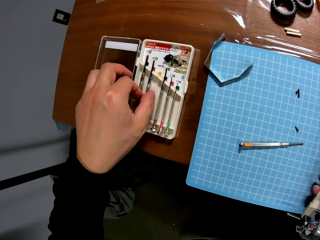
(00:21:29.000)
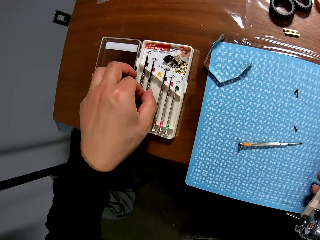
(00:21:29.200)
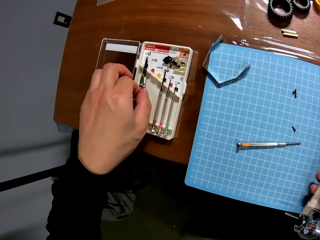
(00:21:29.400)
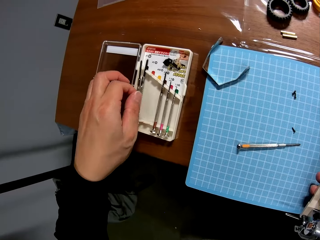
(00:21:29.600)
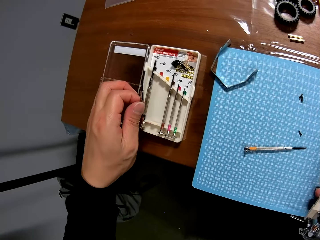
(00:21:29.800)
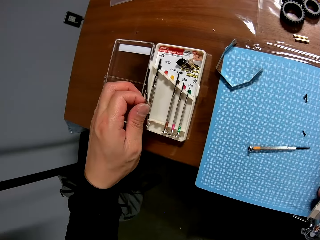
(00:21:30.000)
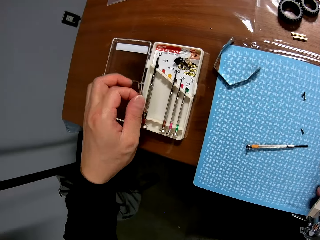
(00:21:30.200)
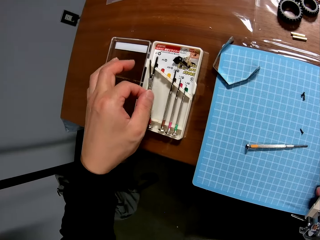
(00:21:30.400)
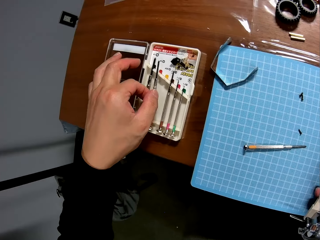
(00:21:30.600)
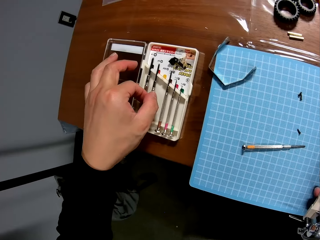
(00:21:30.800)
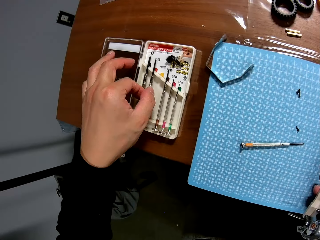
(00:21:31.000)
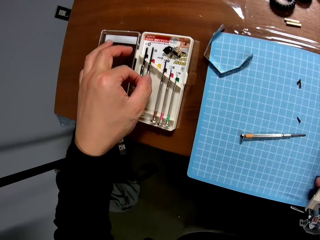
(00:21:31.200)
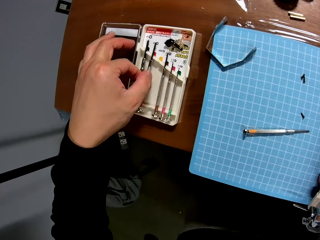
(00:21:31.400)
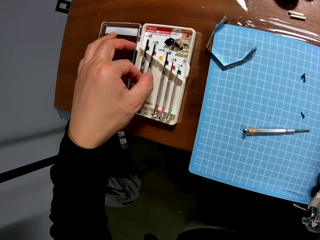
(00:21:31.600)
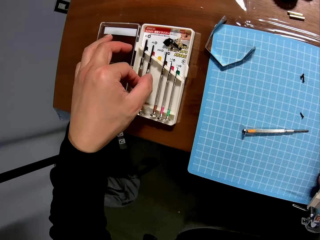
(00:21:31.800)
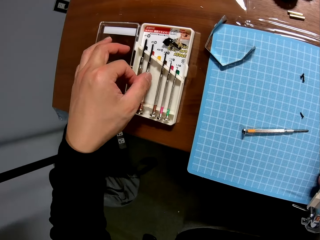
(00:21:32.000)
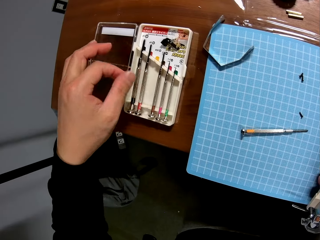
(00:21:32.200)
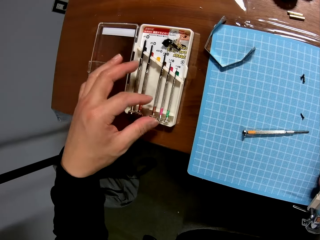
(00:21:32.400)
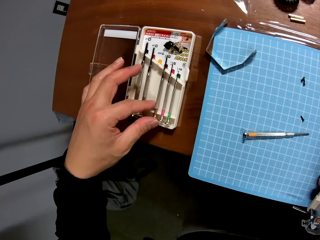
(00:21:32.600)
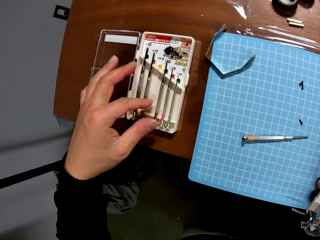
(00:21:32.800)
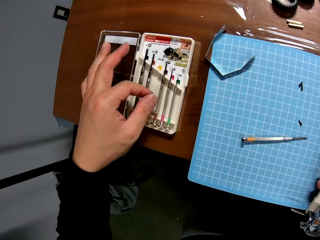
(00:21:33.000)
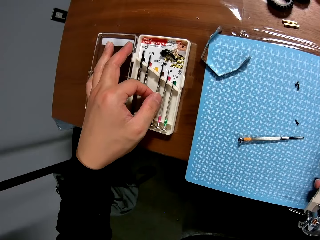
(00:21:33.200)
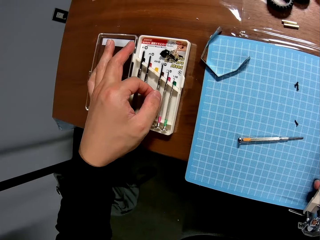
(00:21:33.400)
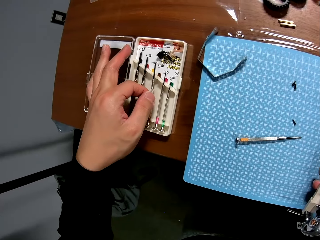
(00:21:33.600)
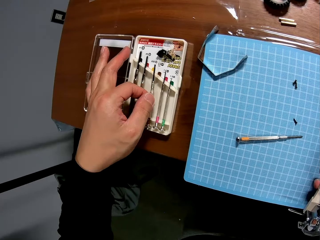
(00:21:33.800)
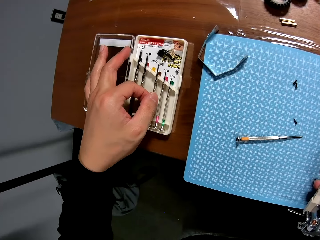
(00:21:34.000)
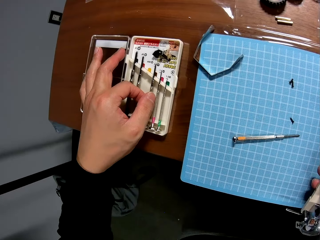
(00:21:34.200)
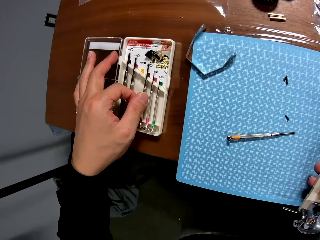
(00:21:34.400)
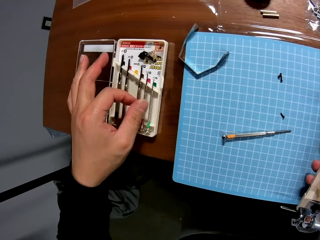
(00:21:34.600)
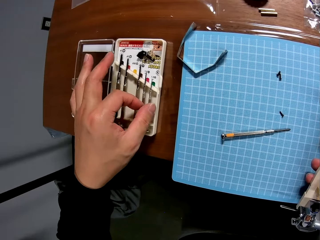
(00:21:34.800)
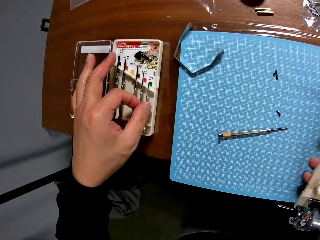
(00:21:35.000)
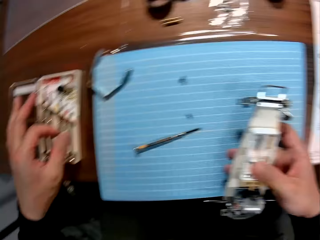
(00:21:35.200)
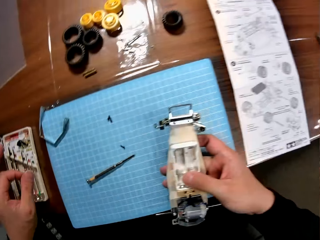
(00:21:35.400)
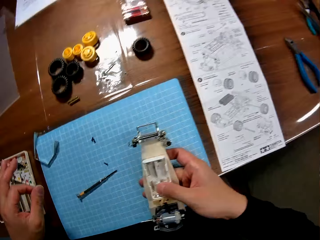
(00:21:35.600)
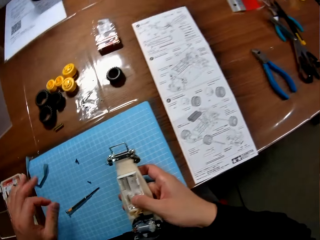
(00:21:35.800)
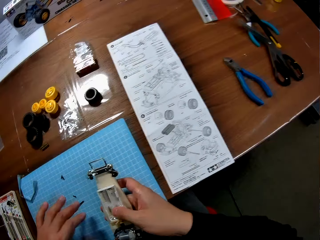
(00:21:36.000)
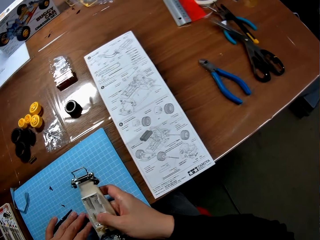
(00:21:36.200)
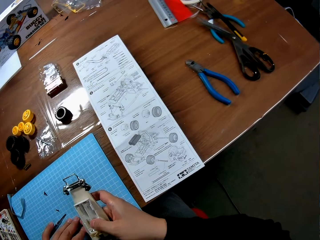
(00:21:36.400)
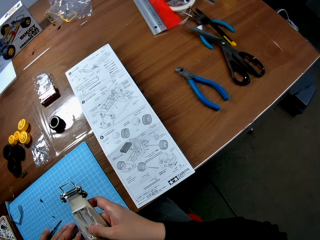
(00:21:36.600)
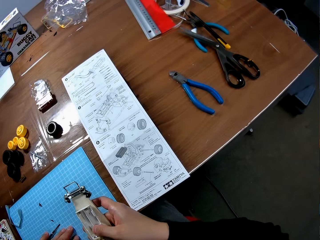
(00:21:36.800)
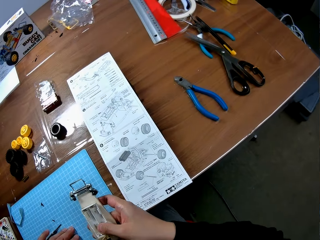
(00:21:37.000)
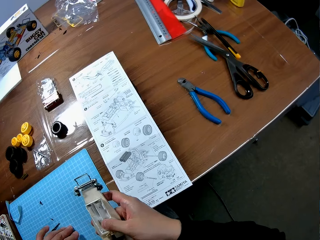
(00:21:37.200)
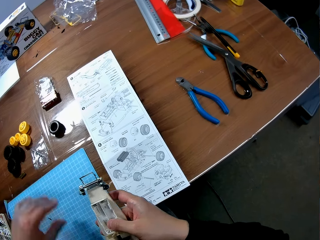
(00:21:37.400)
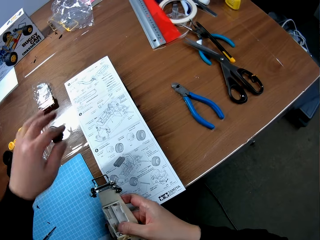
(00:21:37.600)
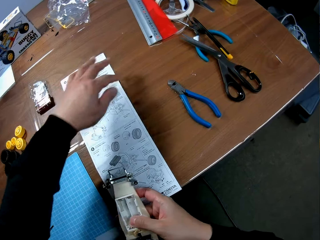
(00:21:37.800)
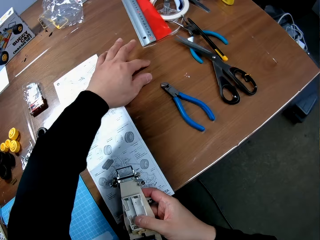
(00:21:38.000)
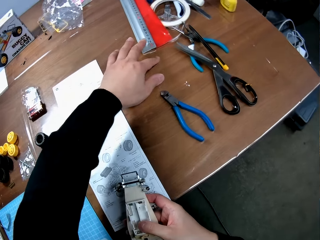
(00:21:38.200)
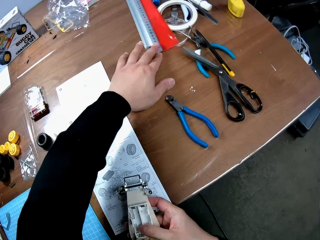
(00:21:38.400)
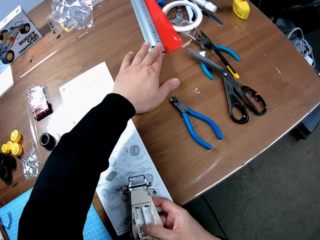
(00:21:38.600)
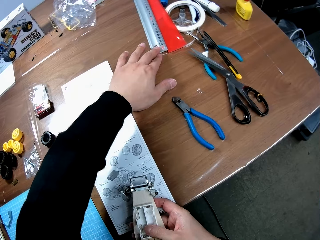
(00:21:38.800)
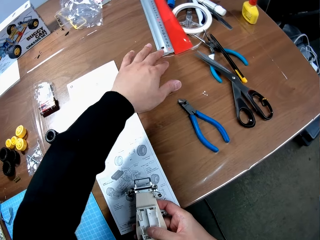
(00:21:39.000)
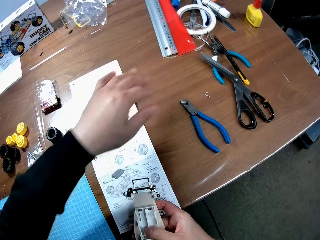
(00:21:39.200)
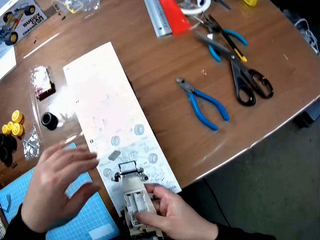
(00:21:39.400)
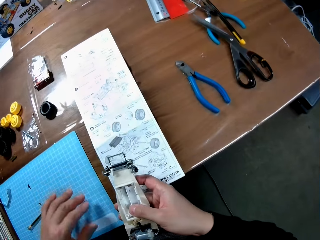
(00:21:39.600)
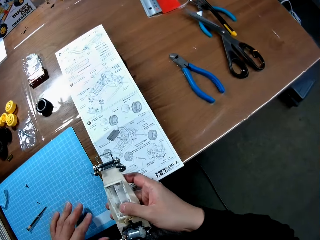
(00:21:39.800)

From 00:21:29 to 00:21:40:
The camera wearer picks another screwdriver from the kit. They return the screwdriver to the kit. They hold the screwdriver. They pick another screwdriver from the kit. They return the screwdriver to the kit. They touch the screwdriver, put a hand on the table, move the chassis and touch a ruler.

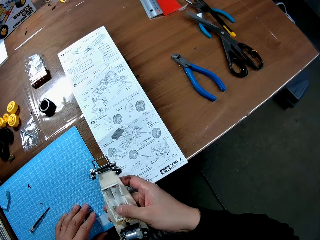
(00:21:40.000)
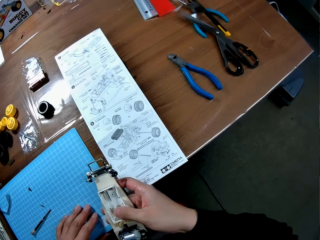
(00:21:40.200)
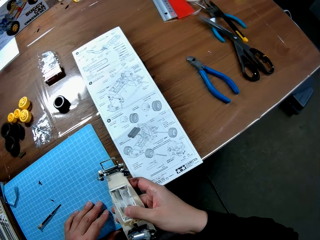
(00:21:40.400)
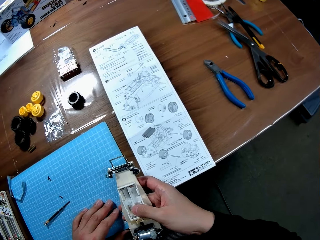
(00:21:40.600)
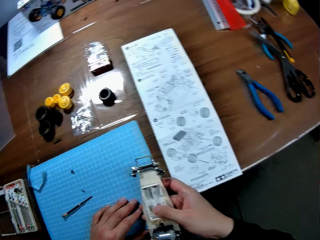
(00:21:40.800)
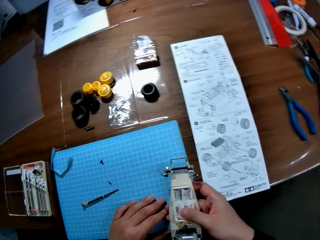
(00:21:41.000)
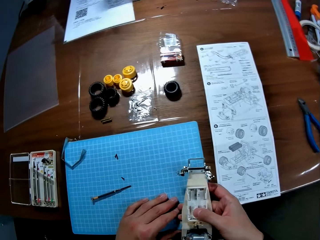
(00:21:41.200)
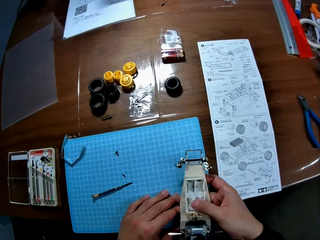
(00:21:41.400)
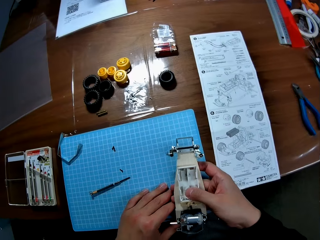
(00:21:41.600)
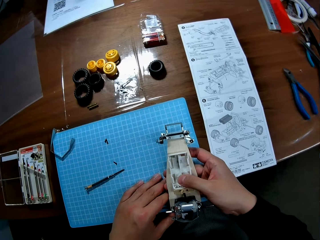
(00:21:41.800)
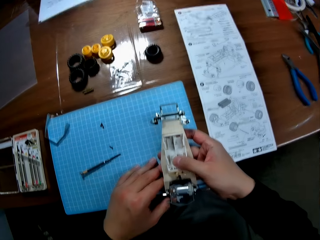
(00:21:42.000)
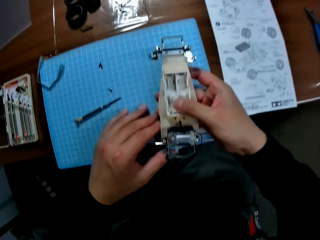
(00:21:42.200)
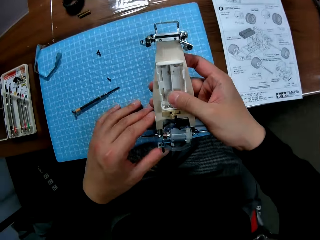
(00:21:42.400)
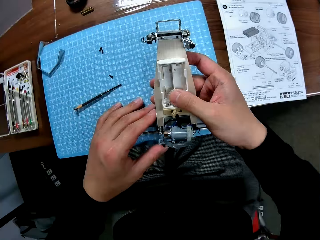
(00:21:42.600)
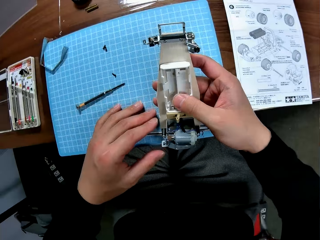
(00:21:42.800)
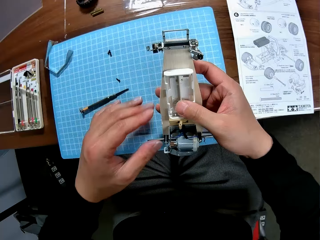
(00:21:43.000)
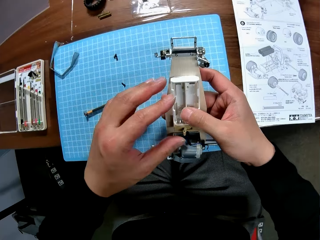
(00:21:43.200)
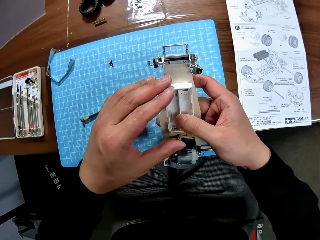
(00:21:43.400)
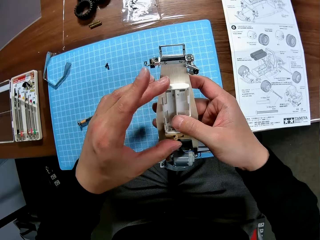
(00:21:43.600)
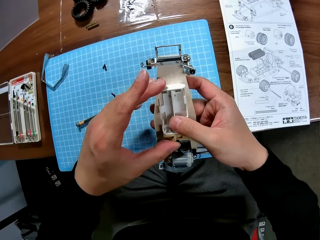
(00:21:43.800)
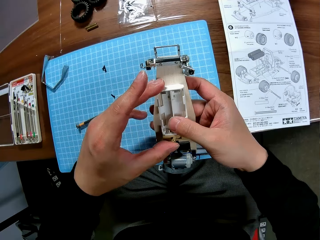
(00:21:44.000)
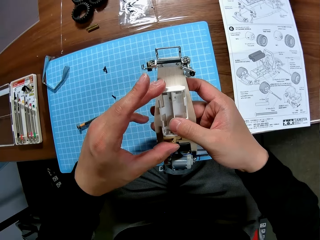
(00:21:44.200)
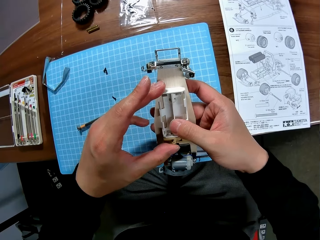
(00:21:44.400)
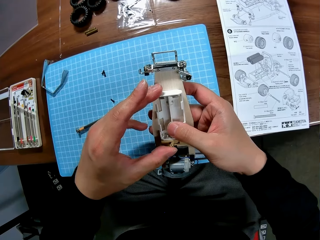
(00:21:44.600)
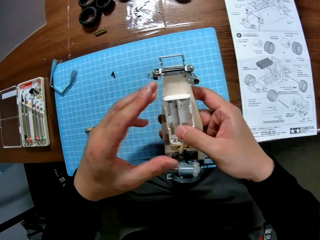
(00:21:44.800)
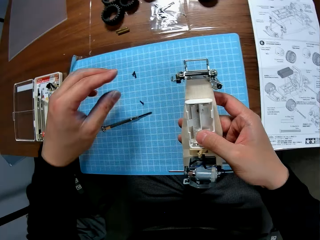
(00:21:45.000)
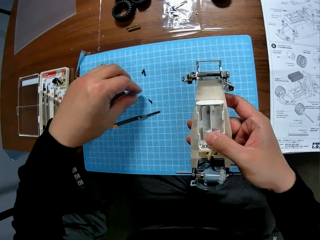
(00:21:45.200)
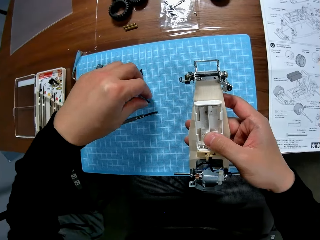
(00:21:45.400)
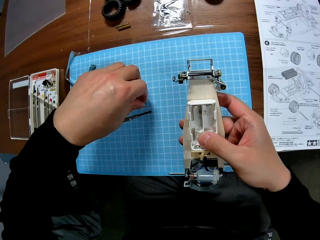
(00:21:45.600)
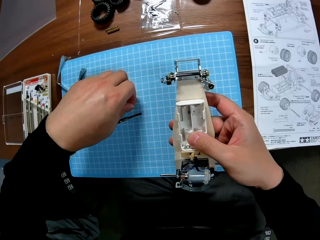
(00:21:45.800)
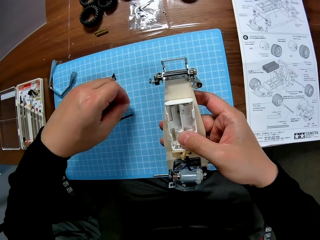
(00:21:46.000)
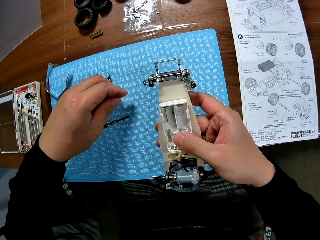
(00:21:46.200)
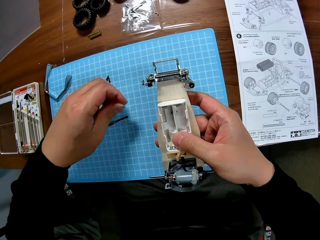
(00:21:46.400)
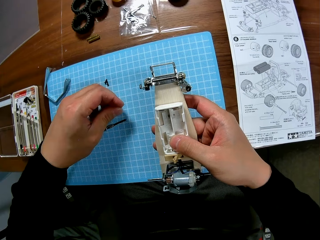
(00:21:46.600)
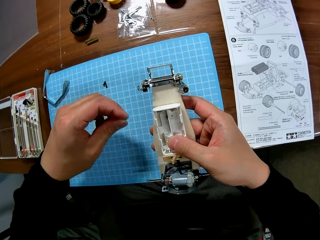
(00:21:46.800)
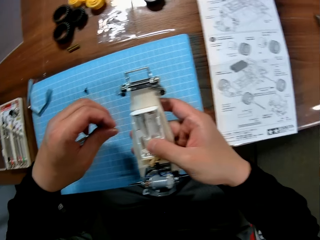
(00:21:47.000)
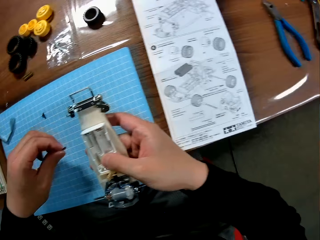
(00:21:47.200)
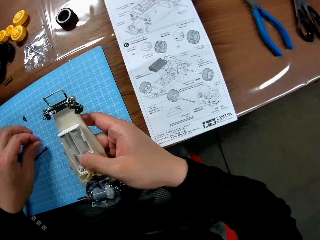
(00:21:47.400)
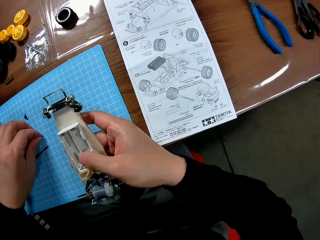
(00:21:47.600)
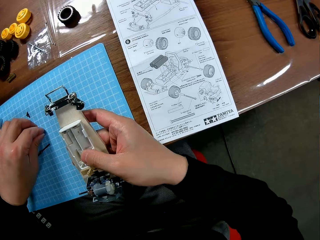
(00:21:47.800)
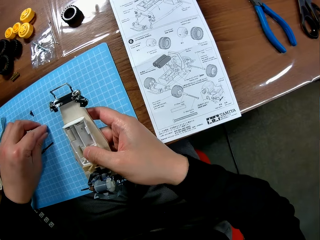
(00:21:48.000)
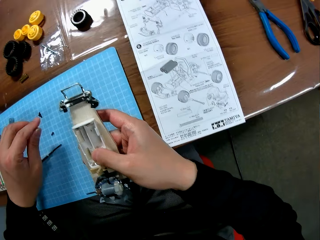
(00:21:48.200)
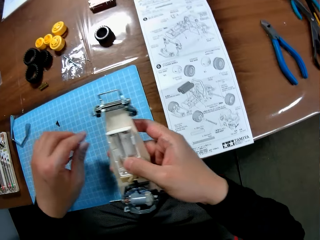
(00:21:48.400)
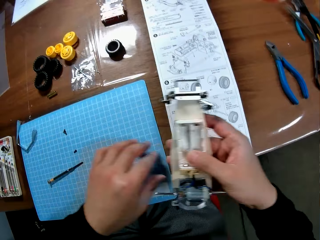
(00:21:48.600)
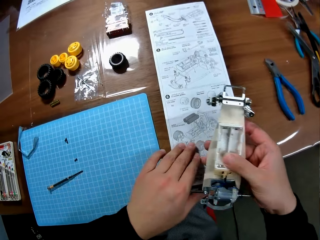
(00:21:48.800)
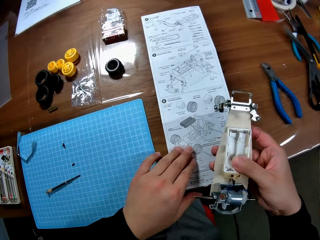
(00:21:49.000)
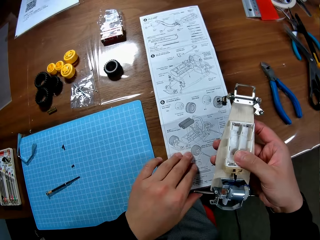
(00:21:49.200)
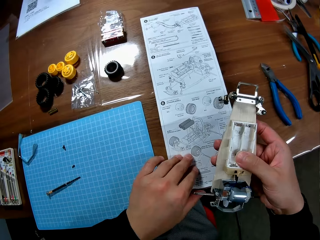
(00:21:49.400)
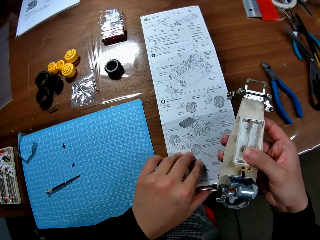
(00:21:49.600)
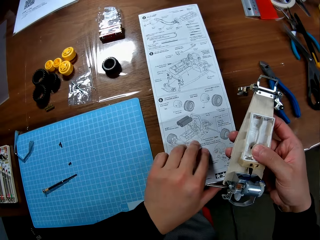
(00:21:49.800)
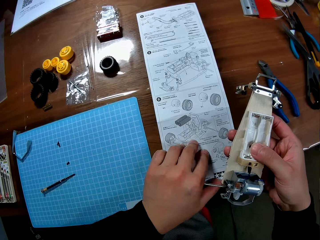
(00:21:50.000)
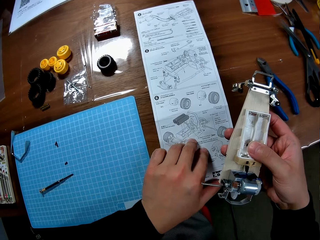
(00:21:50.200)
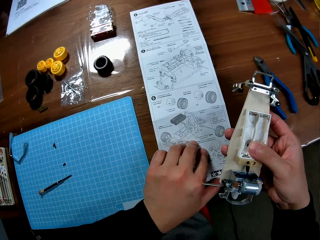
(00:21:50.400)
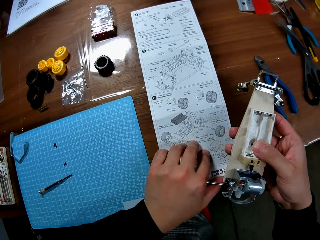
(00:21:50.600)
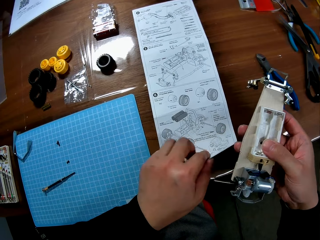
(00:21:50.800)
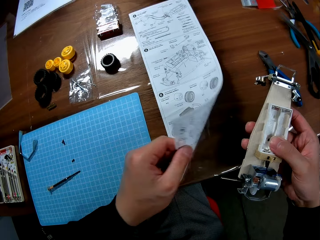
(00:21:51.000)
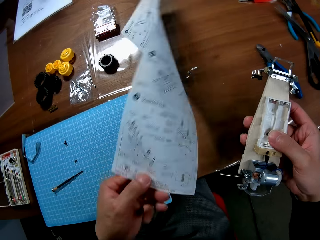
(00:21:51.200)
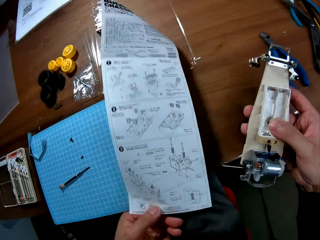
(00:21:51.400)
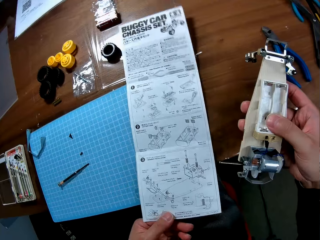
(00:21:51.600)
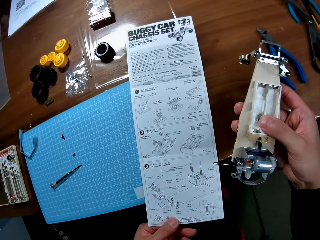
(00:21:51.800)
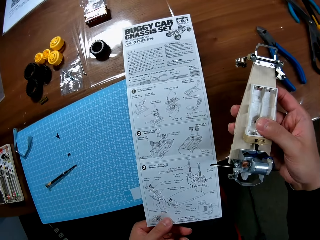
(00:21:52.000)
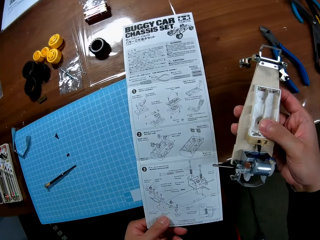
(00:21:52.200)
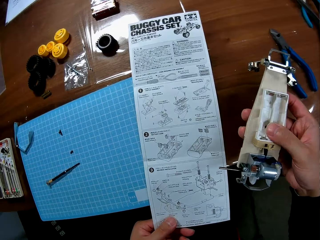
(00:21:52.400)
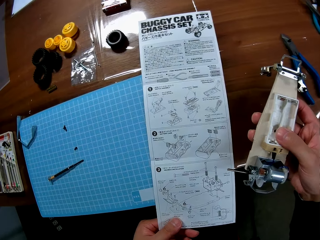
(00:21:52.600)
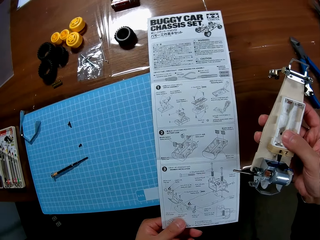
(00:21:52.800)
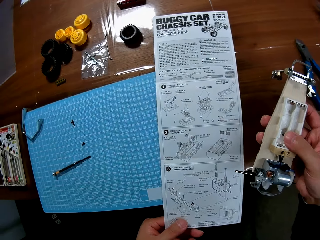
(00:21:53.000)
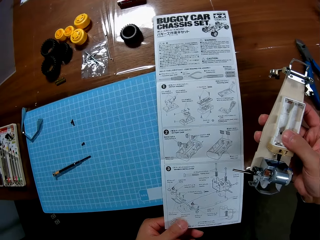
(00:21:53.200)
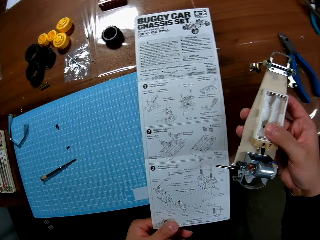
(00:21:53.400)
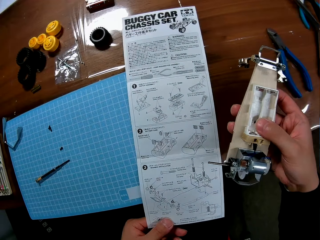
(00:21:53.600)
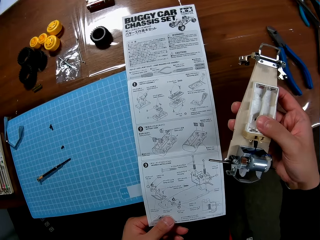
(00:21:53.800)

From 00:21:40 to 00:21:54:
The camera wearer puts a hand on the table. They move the chassis and adjust the battery box. They fix the chassis properly on the car body. They pick up a screw from the table. They put the screw on the table. They move their hands and turn the manual. They check the other side of the manual. They hold the manual.
